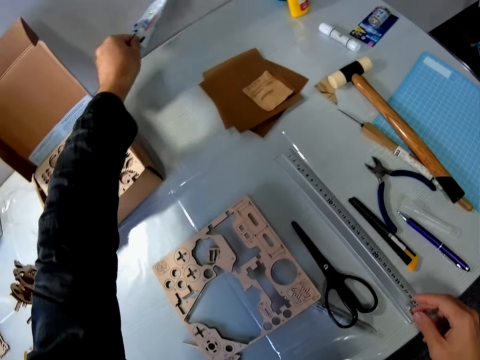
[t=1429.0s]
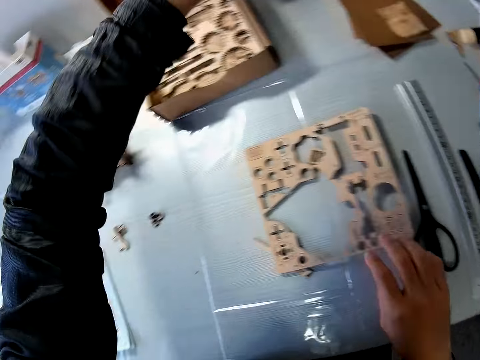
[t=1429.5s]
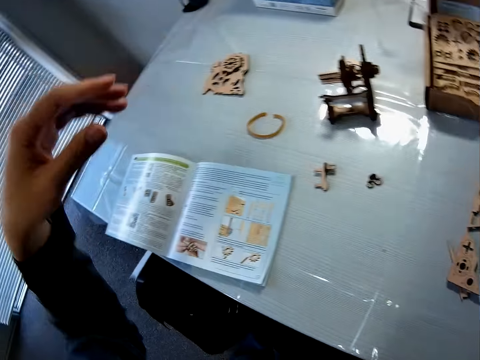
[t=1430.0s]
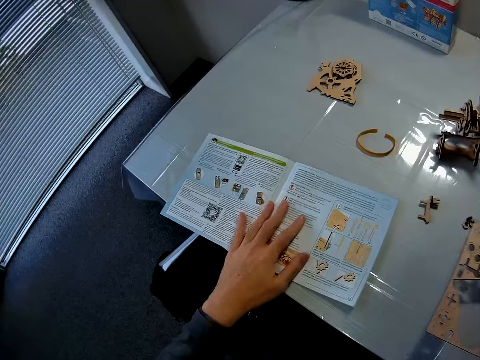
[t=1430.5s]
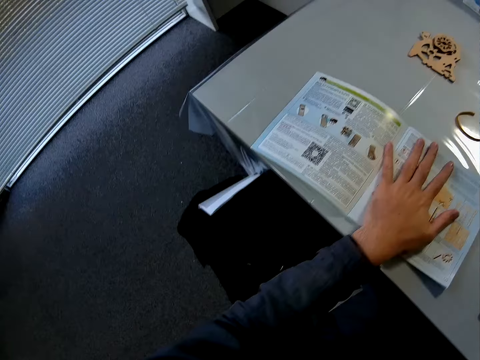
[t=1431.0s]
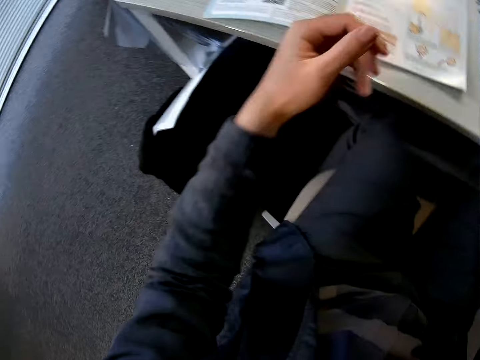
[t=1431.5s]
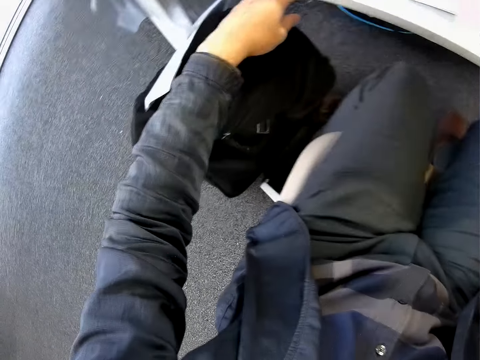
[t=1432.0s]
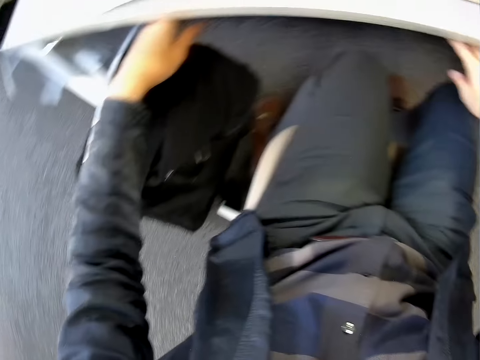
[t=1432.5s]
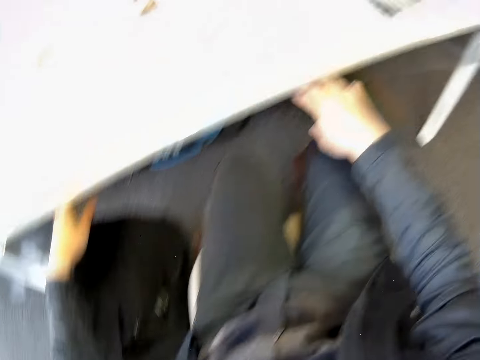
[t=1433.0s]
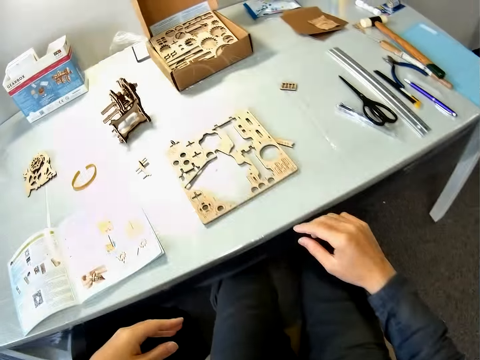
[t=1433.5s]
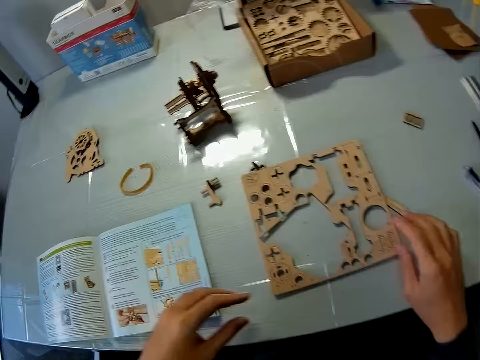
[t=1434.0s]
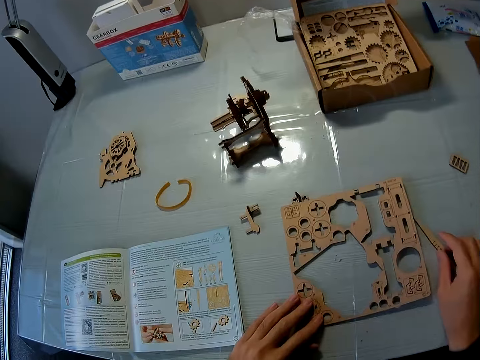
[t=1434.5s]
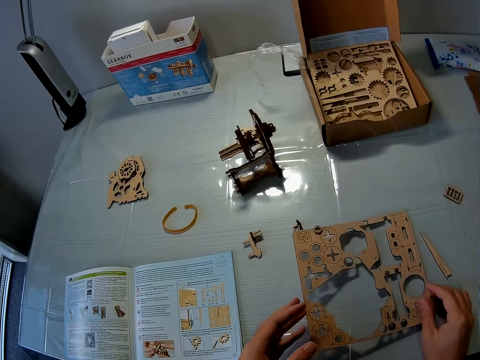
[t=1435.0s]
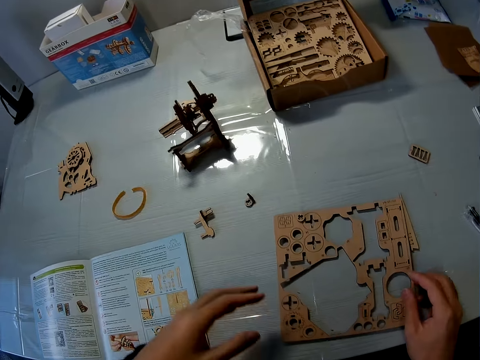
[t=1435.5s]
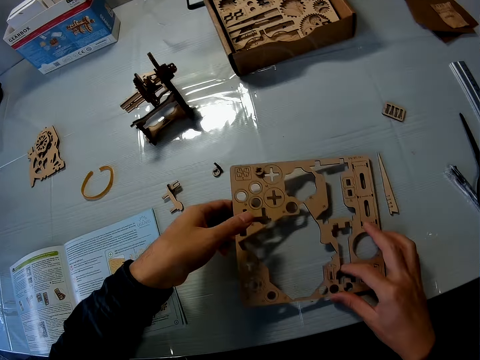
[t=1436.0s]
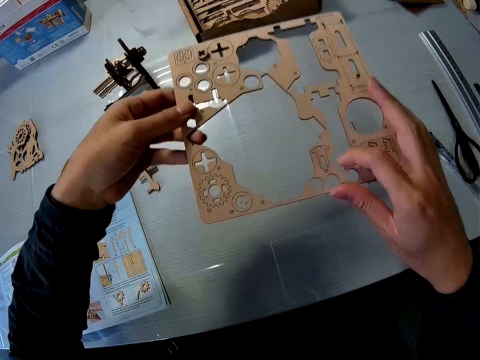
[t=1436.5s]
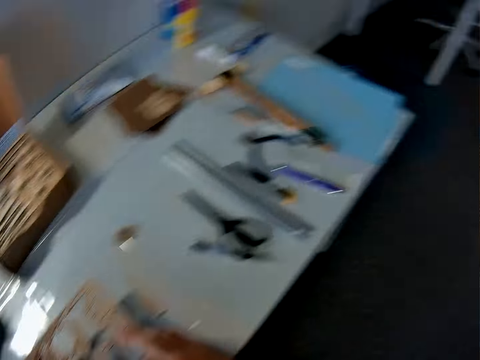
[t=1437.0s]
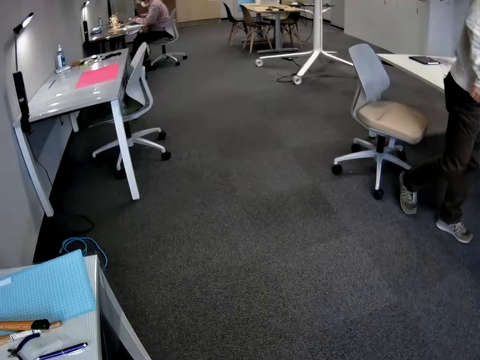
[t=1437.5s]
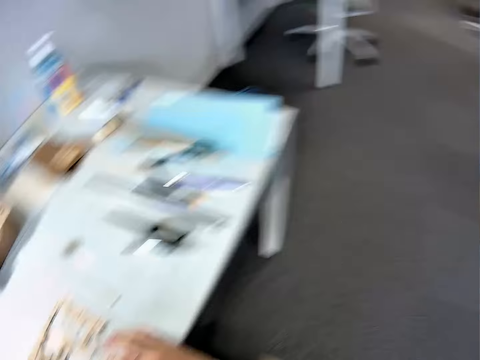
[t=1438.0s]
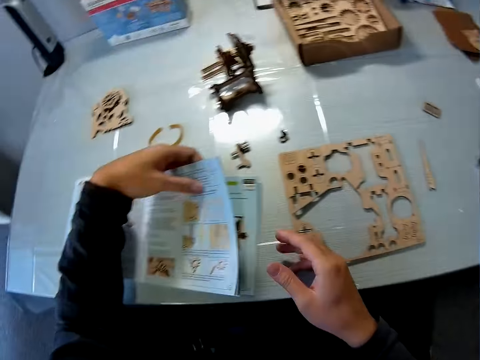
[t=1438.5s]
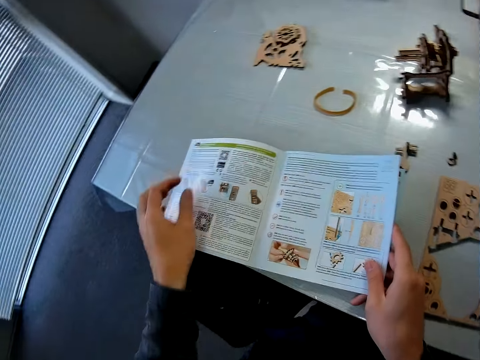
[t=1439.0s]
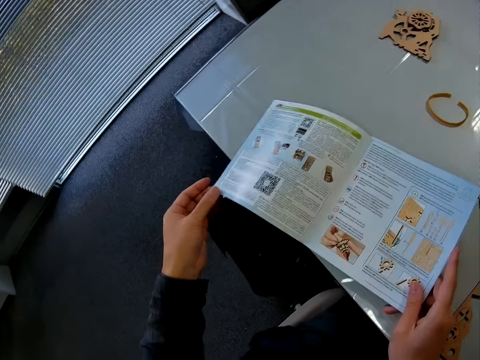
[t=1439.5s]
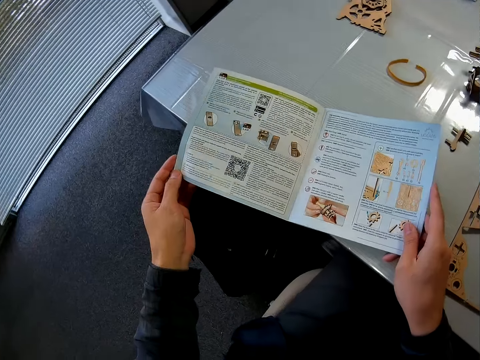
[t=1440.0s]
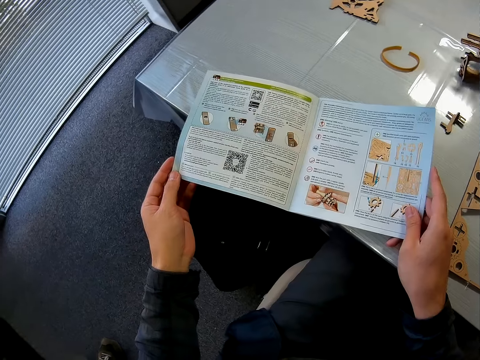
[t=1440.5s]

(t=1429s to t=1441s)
The camera wearer lifts something on the table. They put the object on the table. They open a sheet. They look around the table. They touch the blue print and the sheet. They hold the manual booklet on the table with the left hand. They check under the table. They touch a bag under the table. They adjust the laser cut wood craft on the table. They move the sheet. They lift the laser cut wood craft on the table. They look around in the room. A person walks around in the room. Another person sits at a table in the room. The camera wearer chats with a man. They adjust the blue print. They hold the manual booklet on the table.

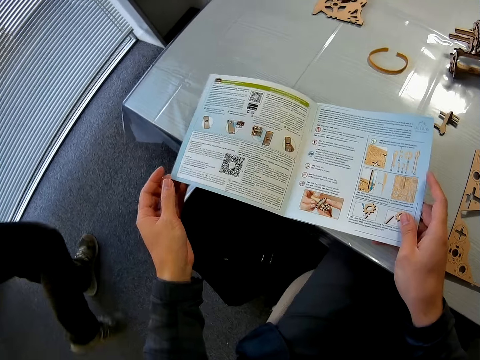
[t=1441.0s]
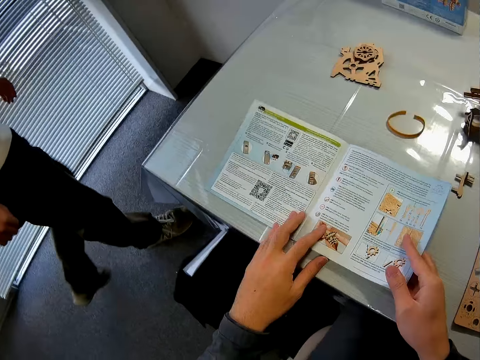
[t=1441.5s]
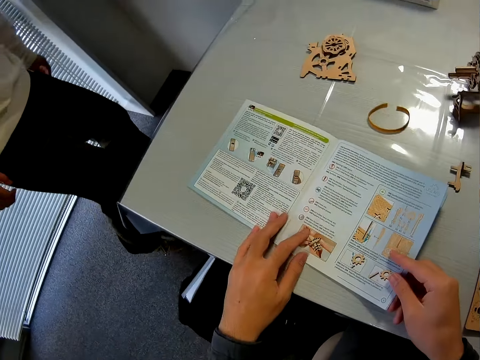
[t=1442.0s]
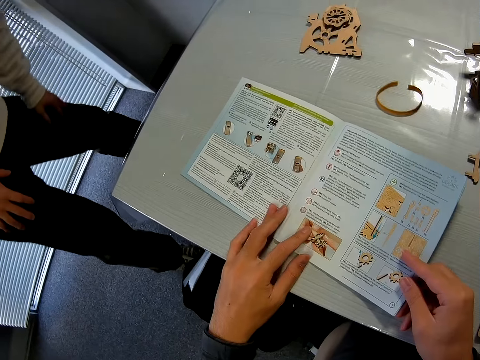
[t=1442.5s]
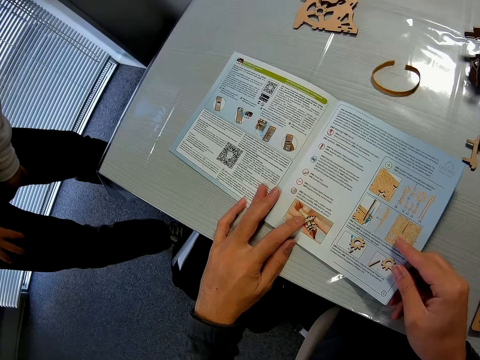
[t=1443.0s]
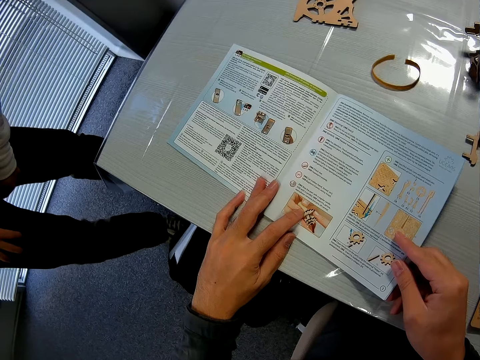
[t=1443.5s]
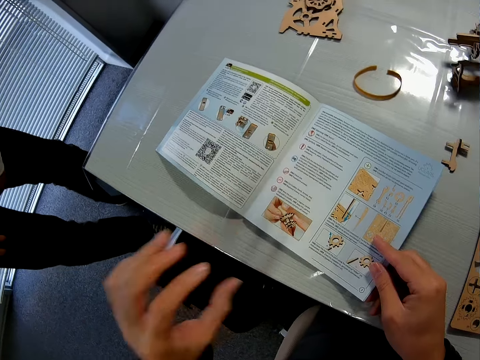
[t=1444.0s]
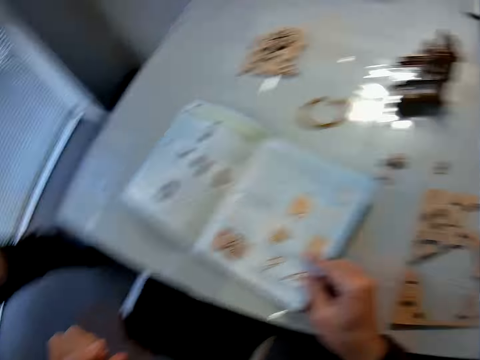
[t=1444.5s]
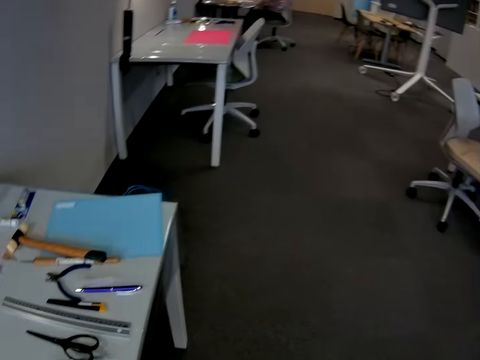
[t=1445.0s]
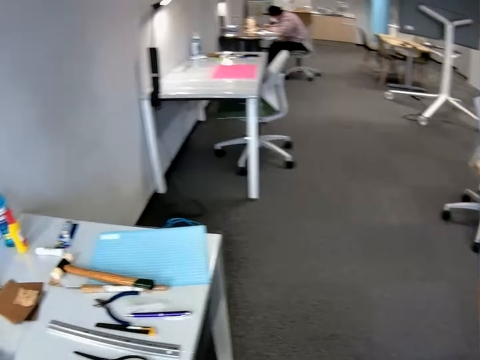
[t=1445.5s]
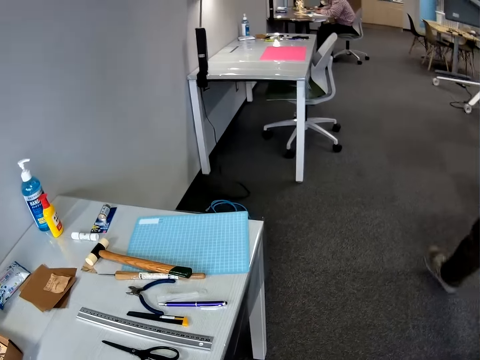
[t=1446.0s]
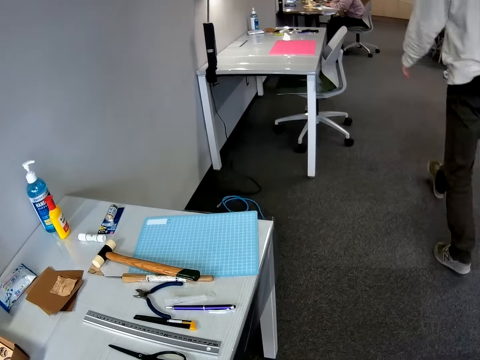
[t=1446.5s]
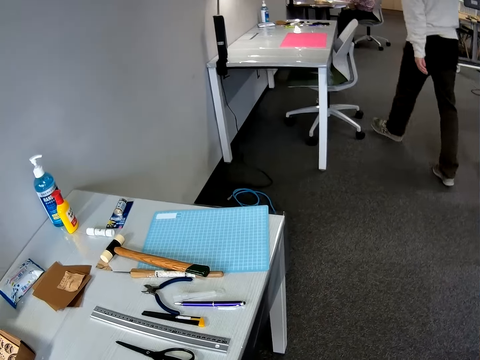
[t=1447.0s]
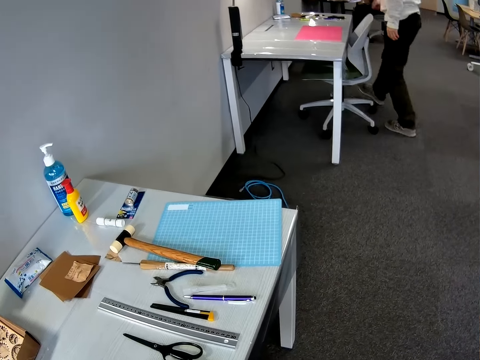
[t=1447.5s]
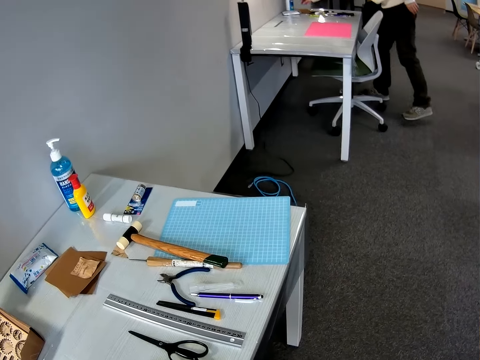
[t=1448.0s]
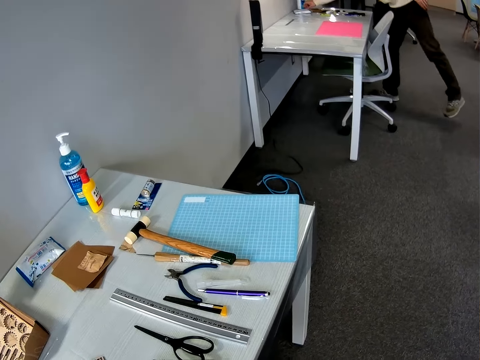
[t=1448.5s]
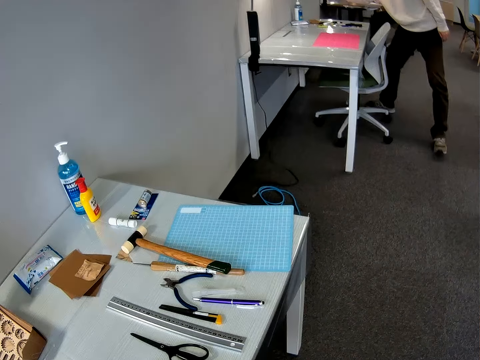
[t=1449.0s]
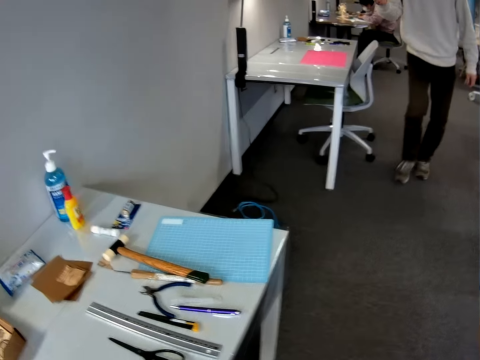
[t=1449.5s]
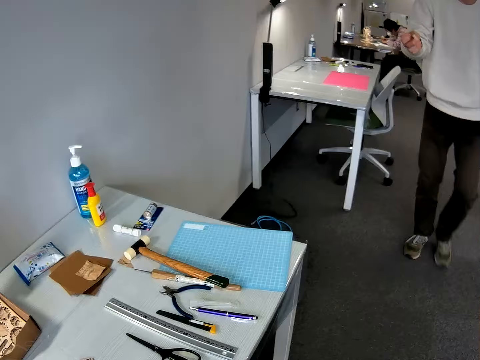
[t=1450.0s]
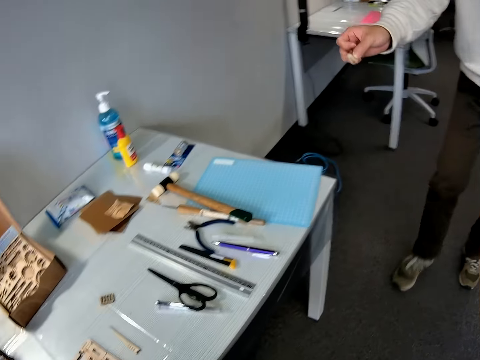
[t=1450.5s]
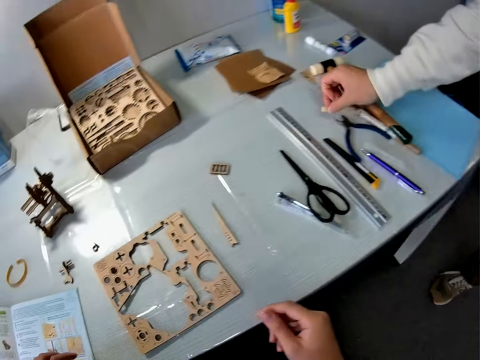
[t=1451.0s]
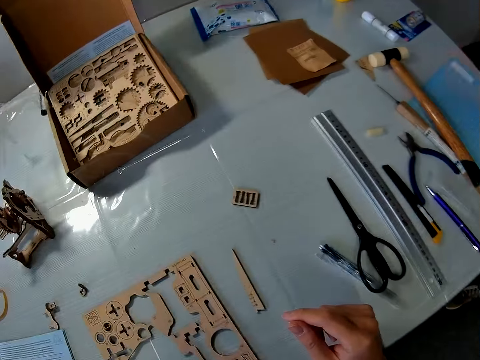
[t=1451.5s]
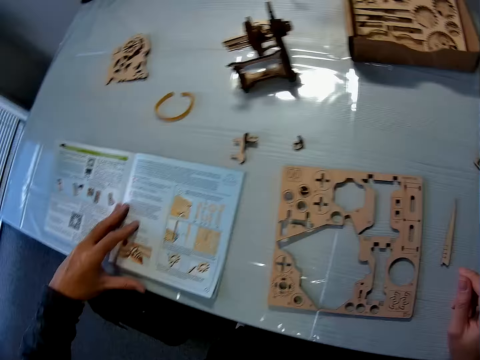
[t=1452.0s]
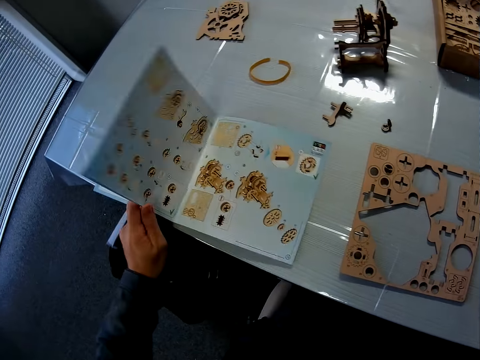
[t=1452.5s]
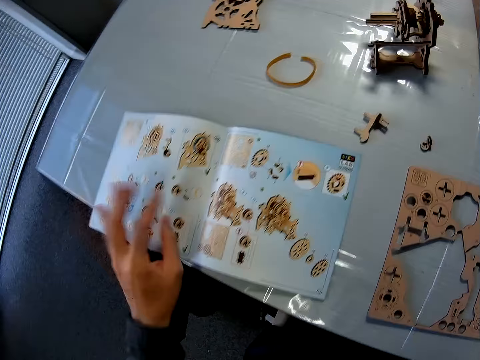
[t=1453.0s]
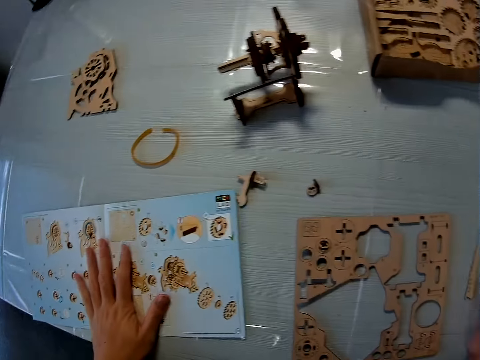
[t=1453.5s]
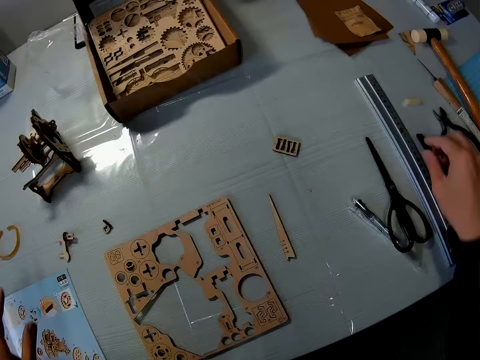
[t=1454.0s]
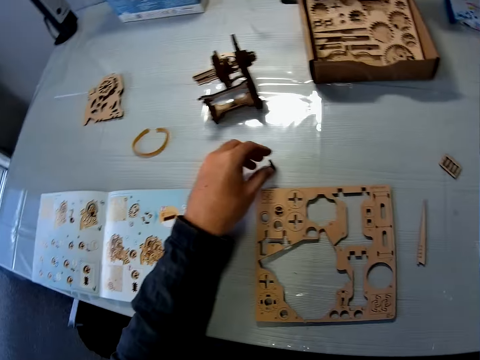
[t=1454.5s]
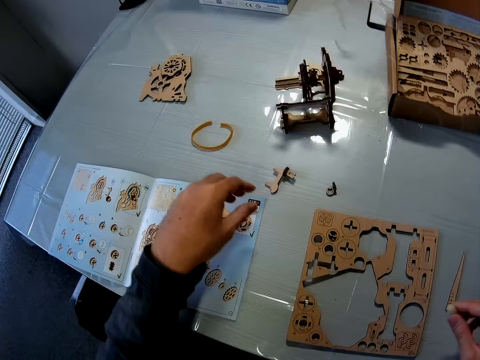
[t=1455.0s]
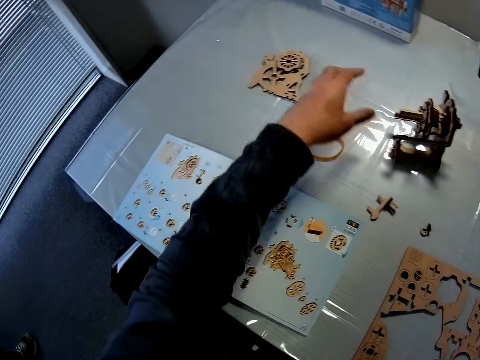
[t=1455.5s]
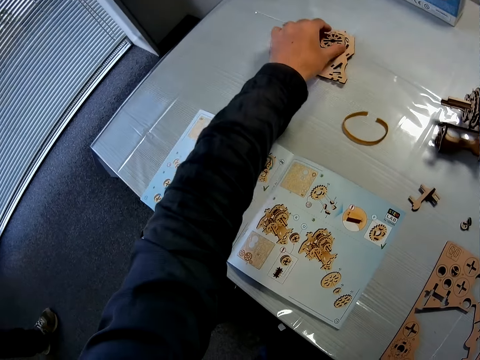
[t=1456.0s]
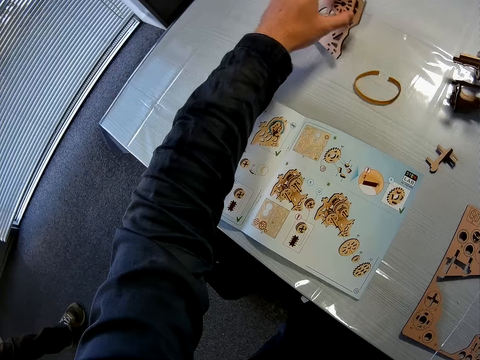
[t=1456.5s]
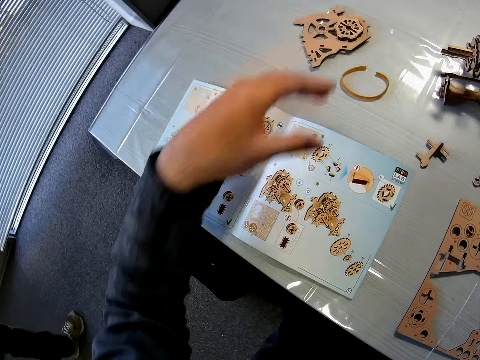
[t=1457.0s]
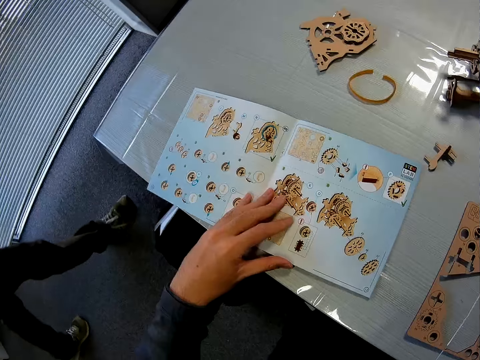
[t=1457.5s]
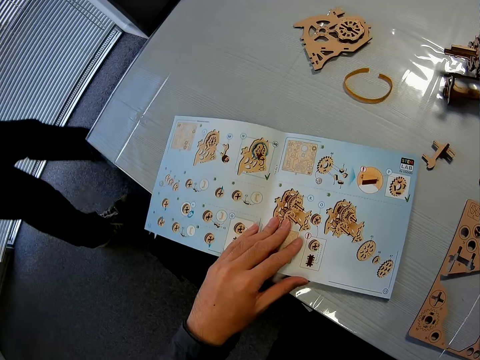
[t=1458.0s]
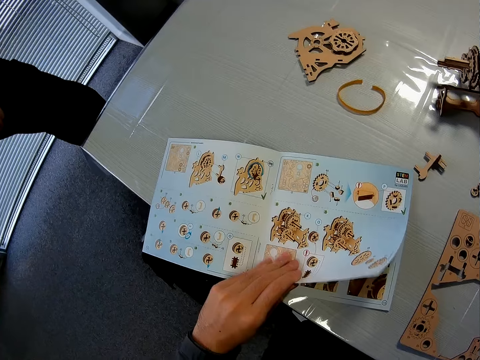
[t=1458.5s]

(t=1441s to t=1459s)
A man walks towards the camera wearer. The camera wearer adjusts the manual booklet on the table. The man bends towards the camera wearer. The camera wearer converses with the man. They look around the room. The man walks away from the camera wearer towards a table. The man picks up something on the table. The man walks towards the camera wearer. The man drops an eraser on the table next to the camera wearer. The camera wearer looks around on the table. They open the blueprint. They turn a page of the booklet manual on the table. They look around on the table. They pick up the object on the table. They look around on the table. They move a piece. They pick up a model piece on the table. They drop the model piece on the table. The man walks towards the camera wearer. The camera wearer adjusts the booklet manual on the table. They look at the manual booklet.
